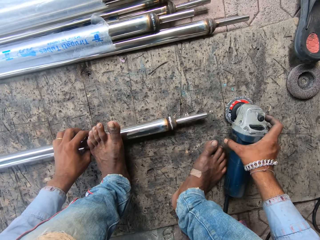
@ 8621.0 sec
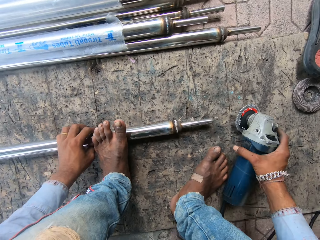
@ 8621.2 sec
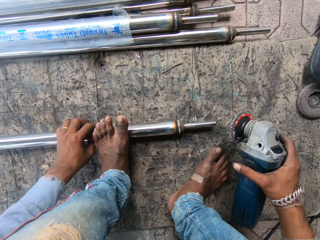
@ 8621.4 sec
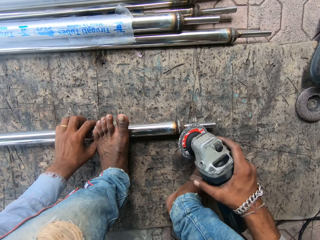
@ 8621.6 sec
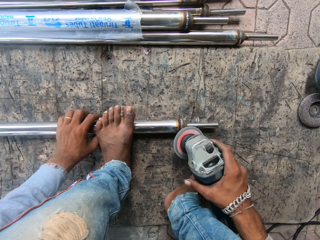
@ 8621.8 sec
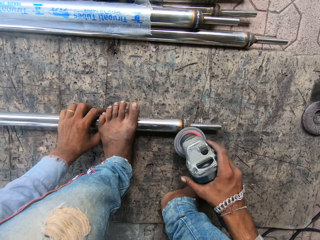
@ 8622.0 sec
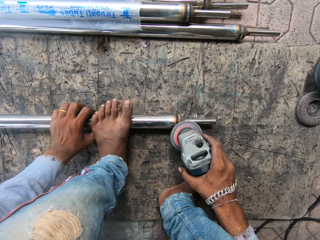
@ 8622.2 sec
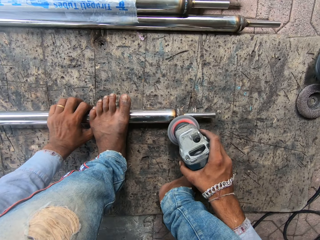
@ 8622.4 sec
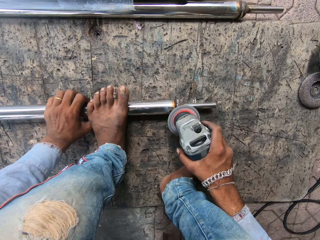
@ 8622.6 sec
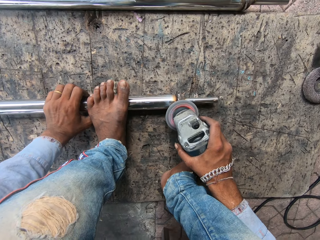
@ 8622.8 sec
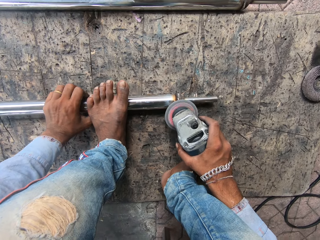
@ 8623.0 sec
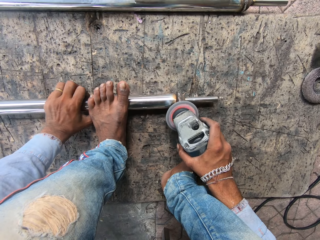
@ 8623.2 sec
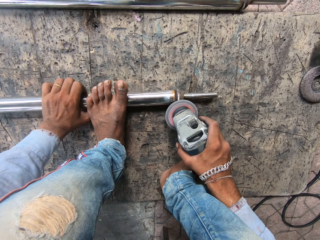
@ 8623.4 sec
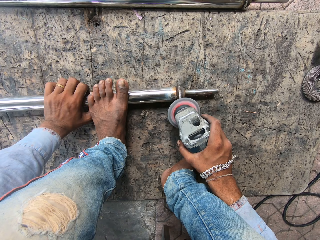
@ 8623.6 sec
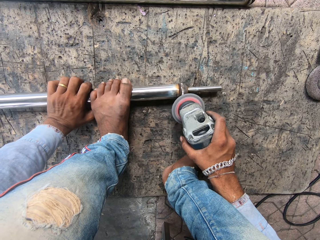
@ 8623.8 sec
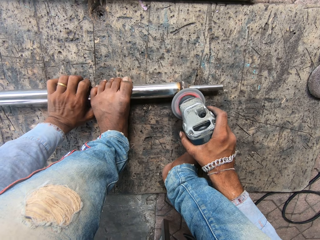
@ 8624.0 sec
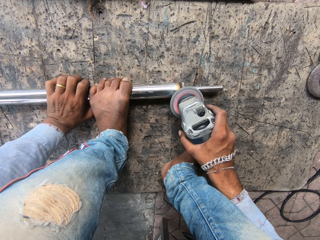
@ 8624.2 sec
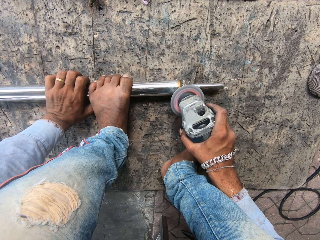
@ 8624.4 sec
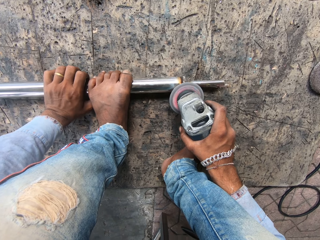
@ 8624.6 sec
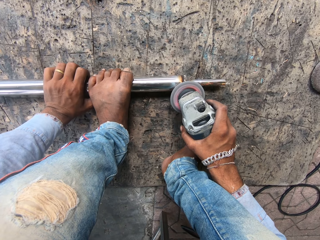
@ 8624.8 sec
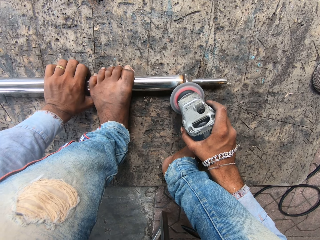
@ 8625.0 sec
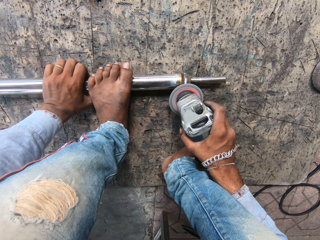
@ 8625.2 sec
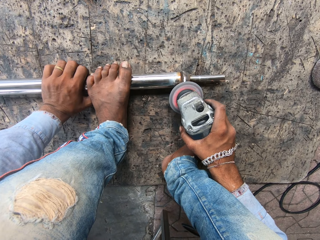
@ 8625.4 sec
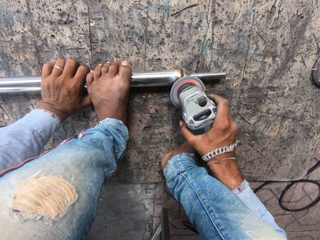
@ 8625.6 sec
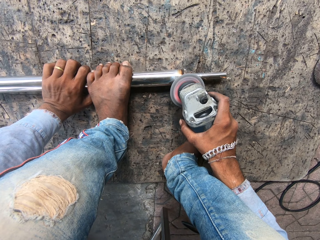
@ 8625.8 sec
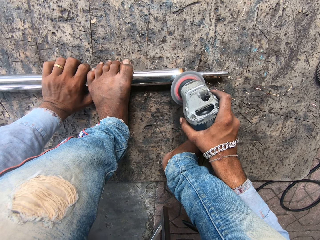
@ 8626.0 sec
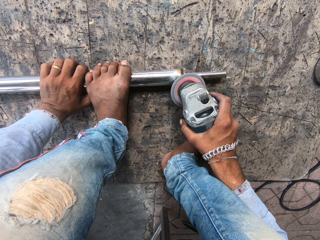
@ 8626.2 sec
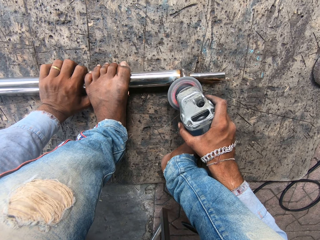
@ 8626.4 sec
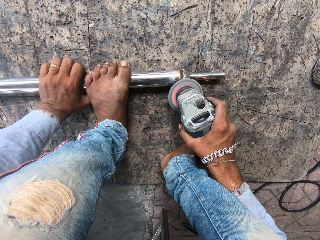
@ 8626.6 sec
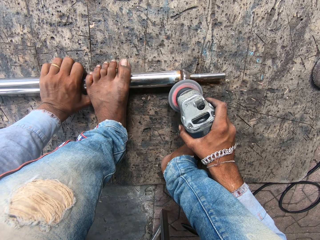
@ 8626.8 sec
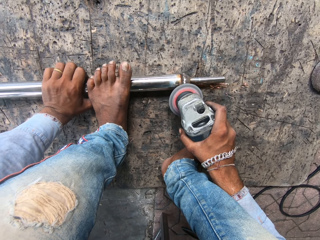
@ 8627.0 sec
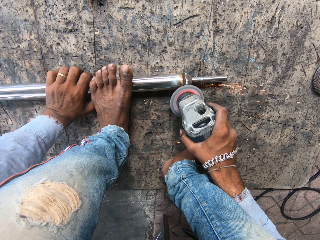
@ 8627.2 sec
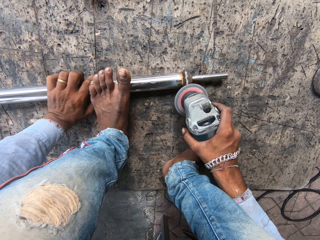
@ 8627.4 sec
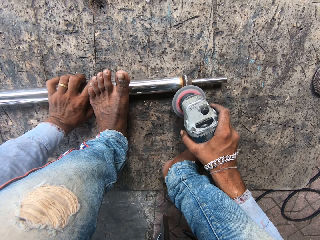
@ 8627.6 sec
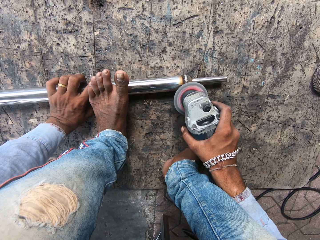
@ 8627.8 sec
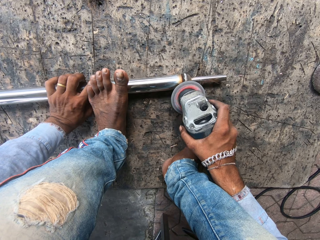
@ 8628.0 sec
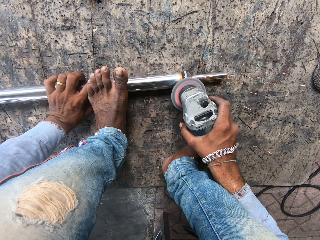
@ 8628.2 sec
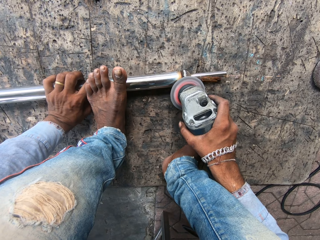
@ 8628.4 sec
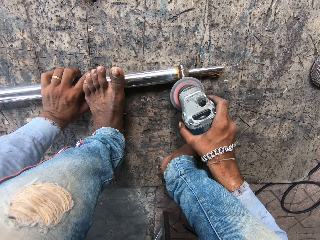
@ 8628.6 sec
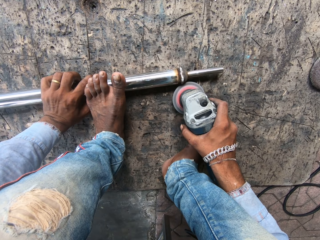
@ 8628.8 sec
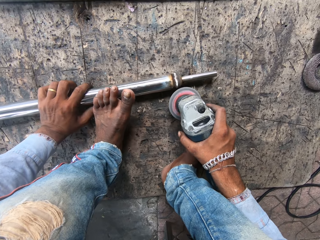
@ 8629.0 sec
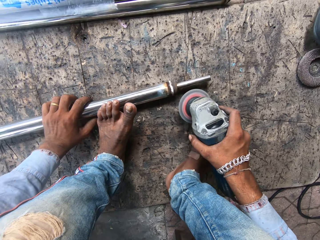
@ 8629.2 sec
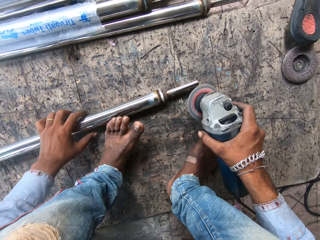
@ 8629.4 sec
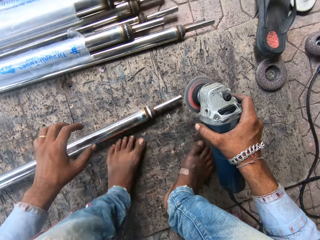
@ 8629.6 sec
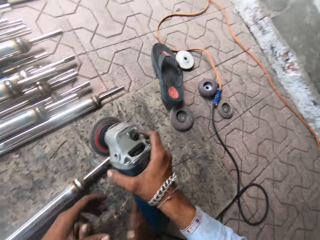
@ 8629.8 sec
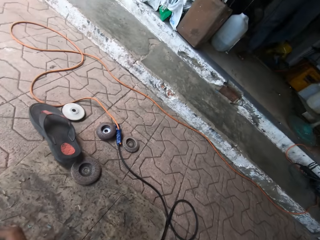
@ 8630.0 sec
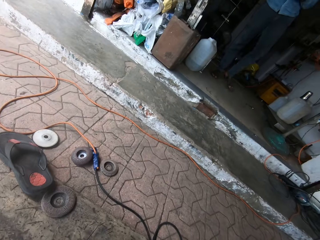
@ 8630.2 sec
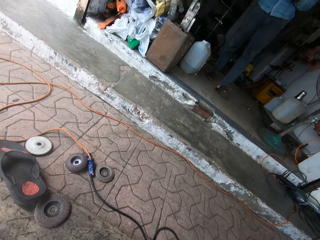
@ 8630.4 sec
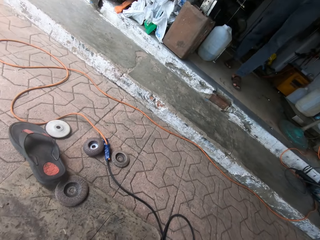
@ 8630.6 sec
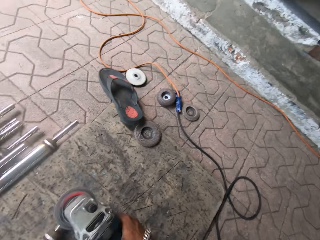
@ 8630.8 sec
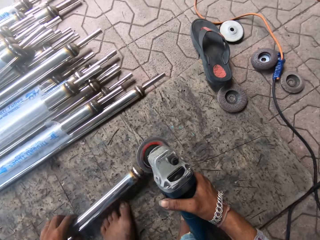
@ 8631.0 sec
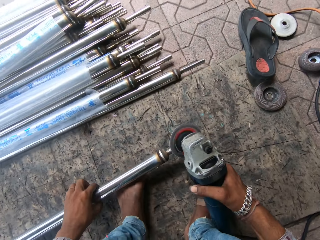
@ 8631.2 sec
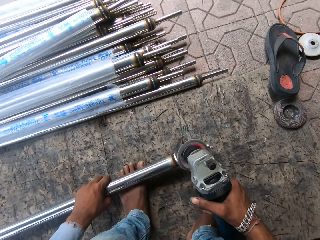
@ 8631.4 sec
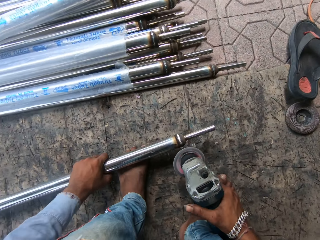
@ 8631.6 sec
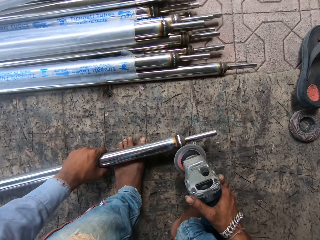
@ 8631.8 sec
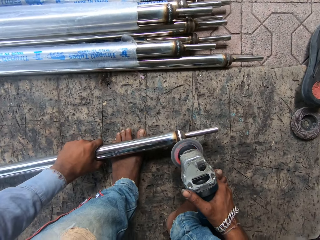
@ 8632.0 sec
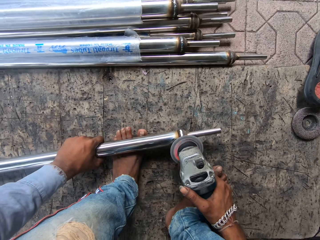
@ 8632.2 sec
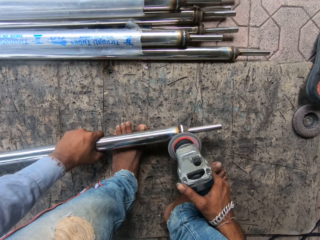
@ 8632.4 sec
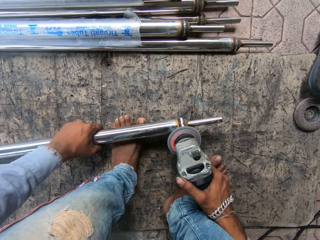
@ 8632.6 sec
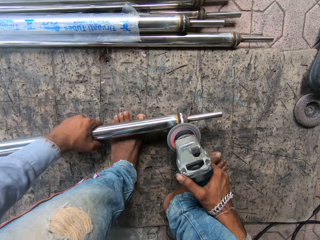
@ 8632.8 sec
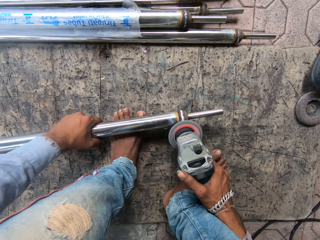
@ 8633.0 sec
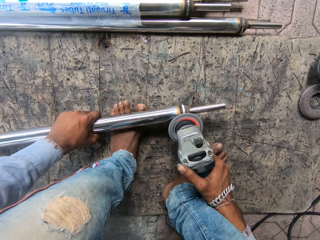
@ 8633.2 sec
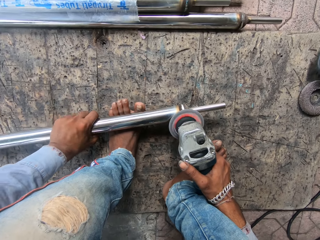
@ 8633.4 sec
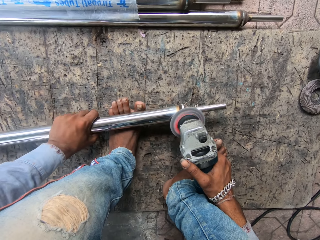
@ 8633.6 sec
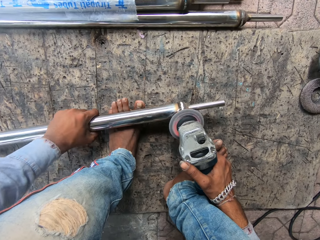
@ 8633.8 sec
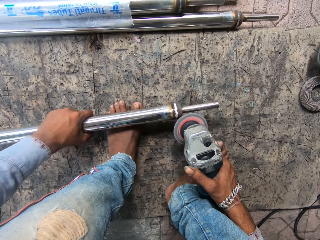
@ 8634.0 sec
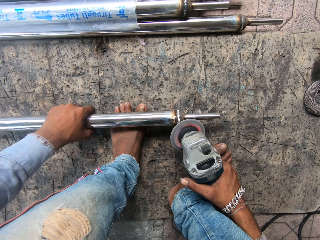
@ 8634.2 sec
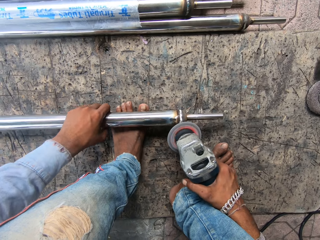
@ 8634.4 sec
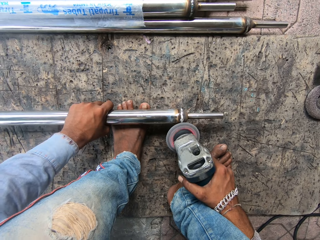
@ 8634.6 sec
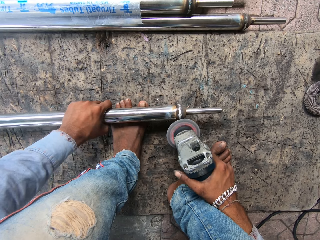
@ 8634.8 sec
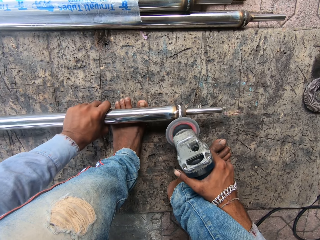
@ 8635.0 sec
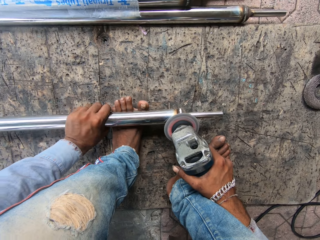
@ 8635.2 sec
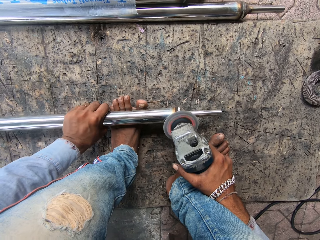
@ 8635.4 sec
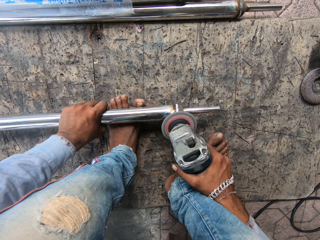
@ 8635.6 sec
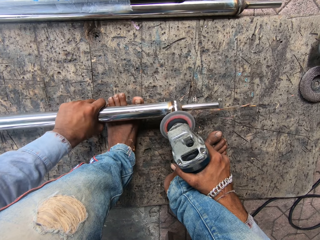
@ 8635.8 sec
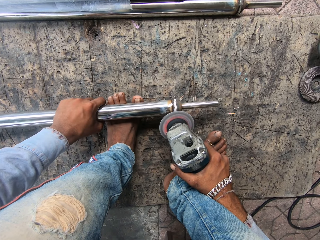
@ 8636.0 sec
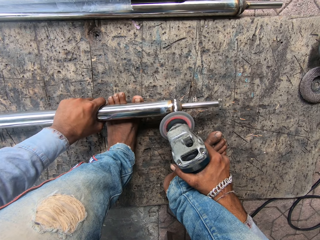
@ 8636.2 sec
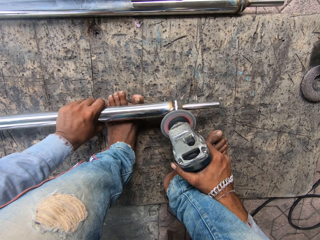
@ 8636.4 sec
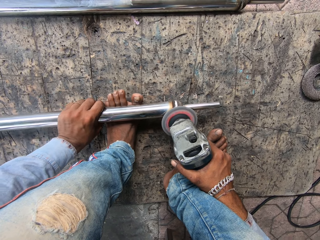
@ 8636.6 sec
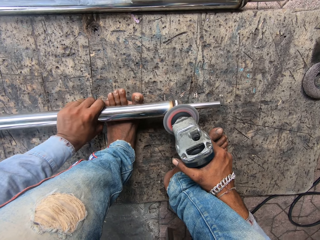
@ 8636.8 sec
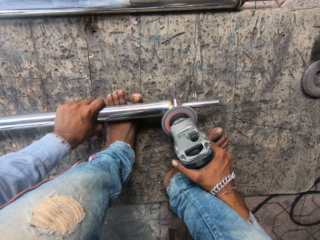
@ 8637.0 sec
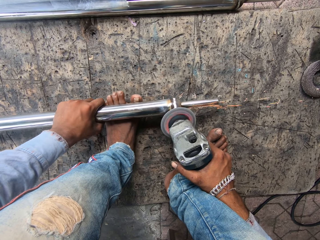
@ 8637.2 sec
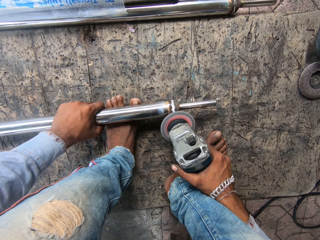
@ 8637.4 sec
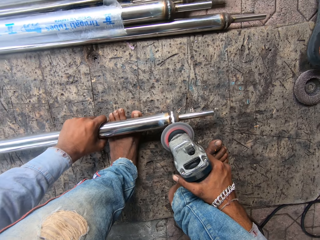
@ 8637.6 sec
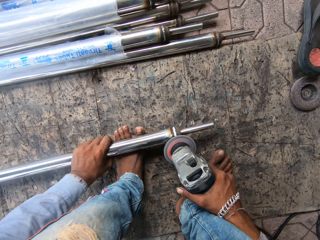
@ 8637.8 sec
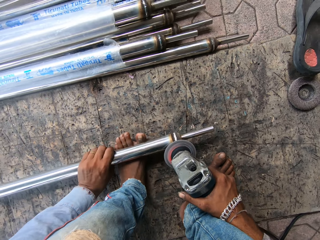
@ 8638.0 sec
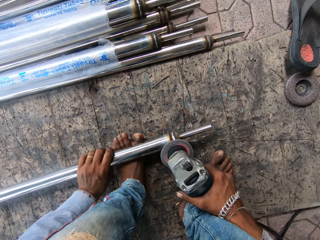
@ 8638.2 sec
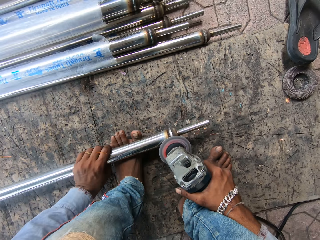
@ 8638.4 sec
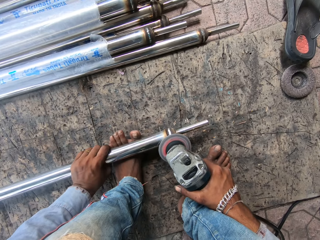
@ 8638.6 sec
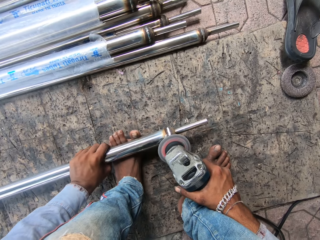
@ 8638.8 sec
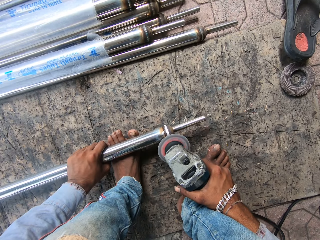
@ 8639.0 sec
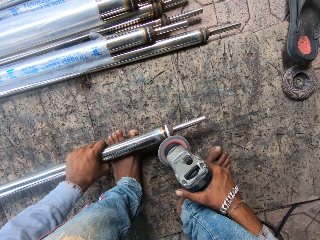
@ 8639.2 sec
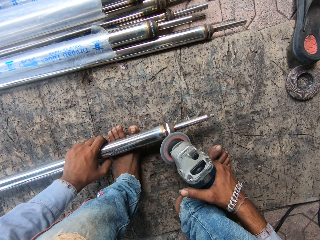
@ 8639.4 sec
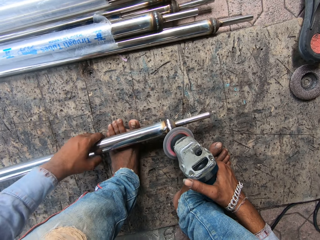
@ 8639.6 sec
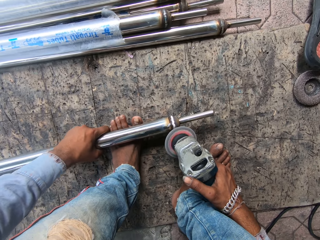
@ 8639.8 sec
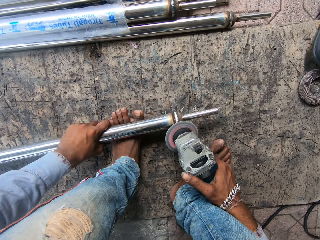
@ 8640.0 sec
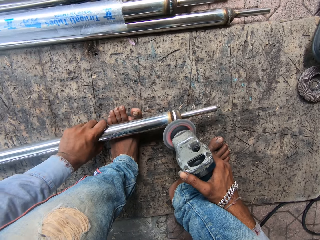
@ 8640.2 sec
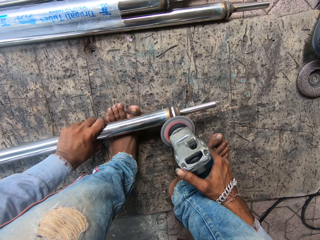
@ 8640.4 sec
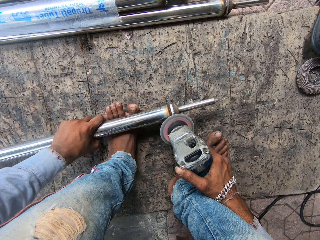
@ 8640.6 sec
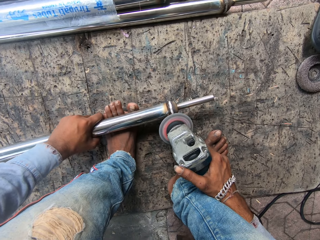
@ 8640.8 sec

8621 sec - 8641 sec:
The camera wearer picks up the welding machine. They weld the metal. They grind the metal. They look aside. They put the metal on a leg. They weld the metal. They grind the metal.

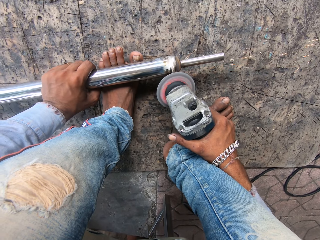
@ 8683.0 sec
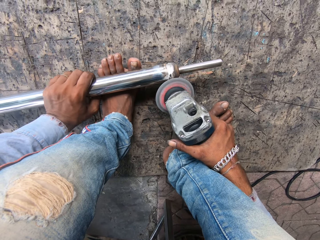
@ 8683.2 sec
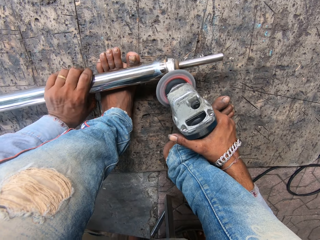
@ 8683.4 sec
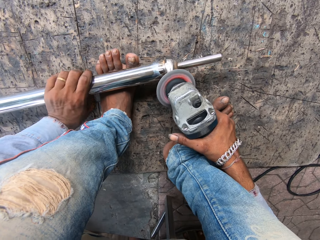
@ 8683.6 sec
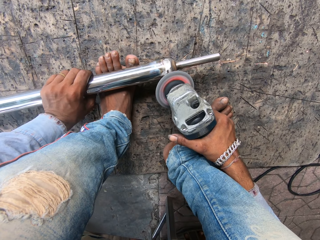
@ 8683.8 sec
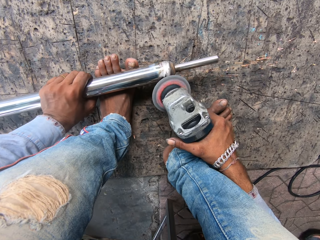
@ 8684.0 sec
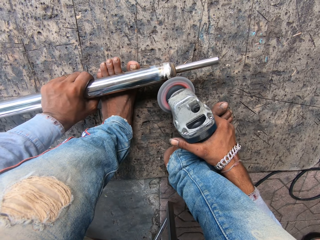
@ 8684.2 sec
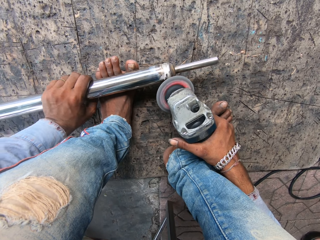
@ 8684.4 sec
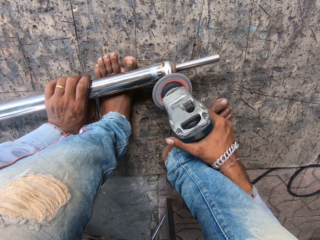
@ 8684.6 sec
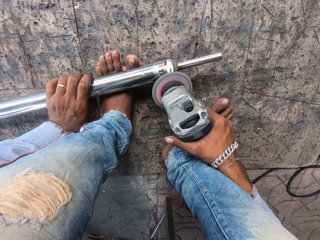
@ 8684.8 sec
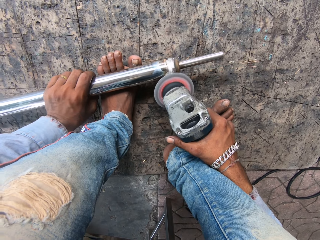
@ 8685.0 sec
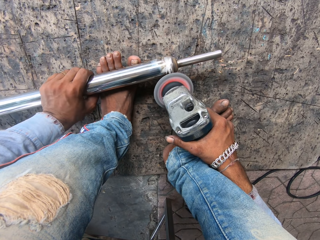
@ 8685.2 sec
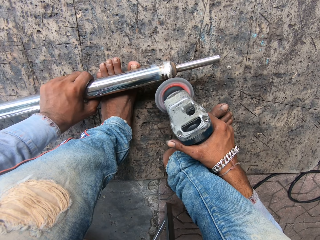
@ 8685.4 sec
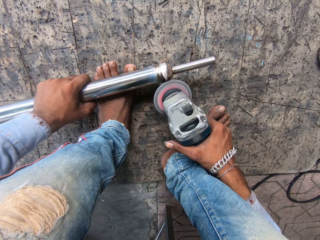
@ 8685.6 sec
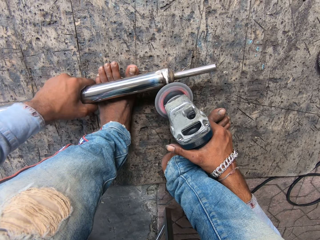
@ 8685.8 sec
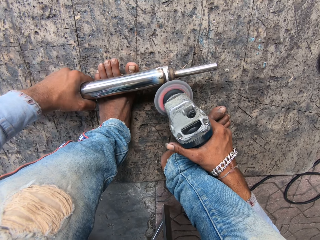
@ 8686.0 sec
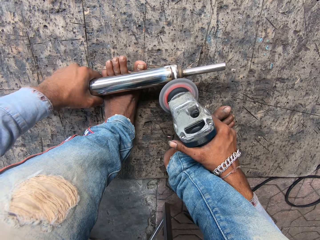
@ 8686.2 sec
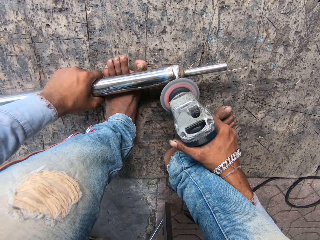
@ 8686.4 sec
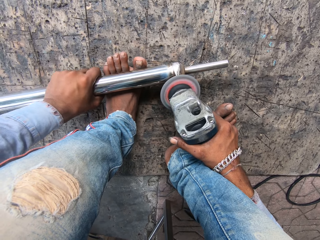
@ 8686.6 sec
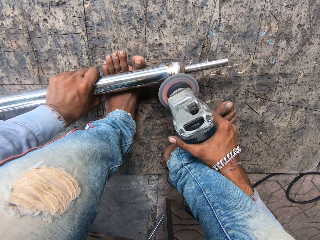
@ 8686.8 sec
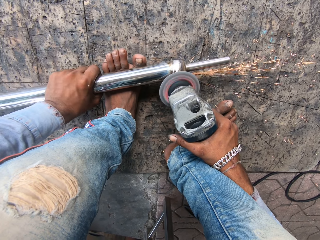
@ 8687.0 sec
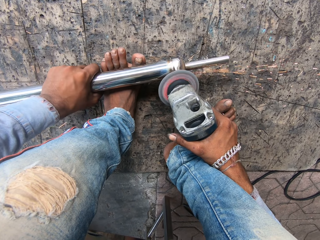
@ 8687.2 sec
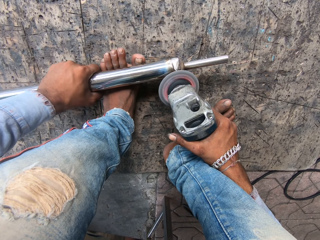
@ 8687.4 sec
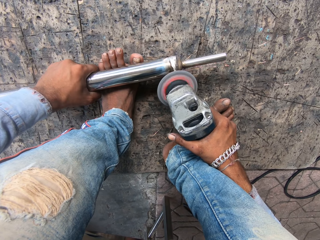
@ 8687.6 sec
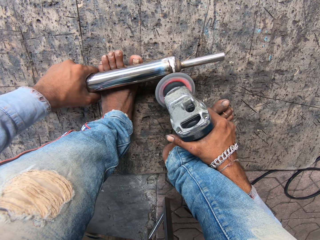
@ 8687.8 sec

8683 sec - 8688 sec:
The camera wearer moves metal.
